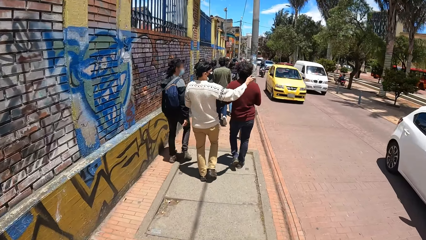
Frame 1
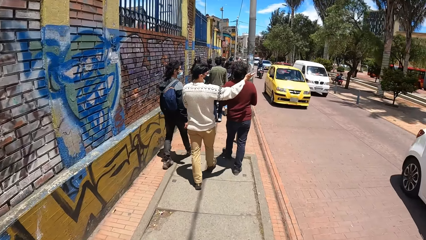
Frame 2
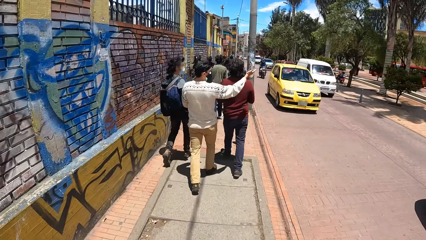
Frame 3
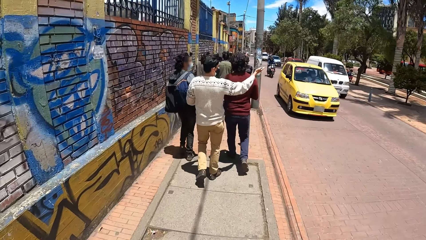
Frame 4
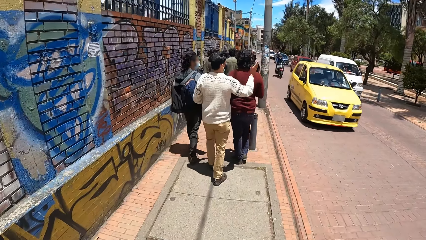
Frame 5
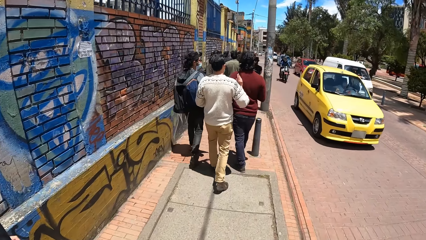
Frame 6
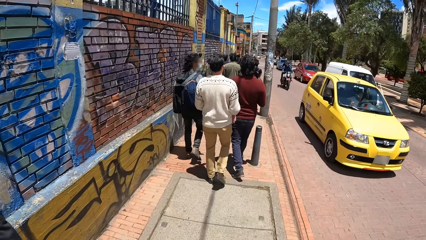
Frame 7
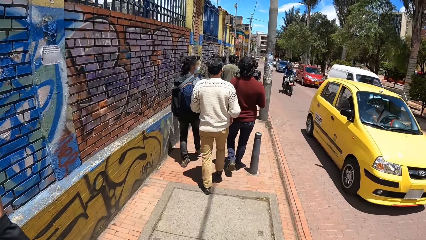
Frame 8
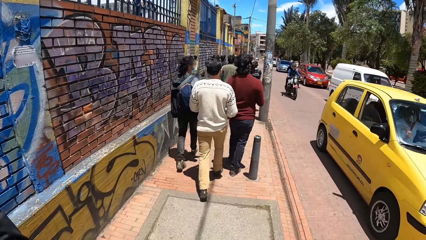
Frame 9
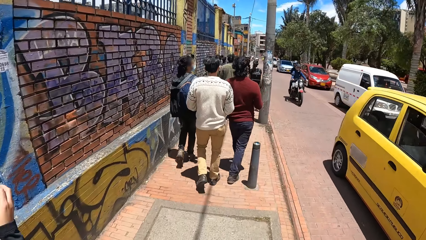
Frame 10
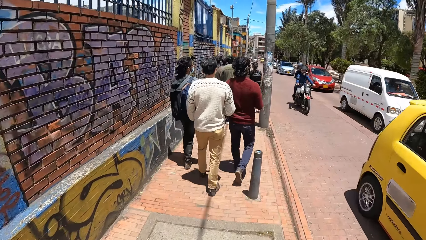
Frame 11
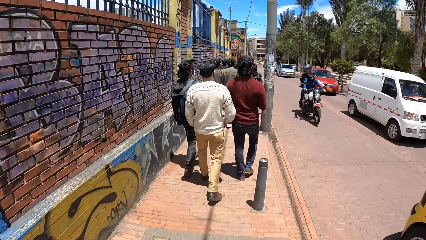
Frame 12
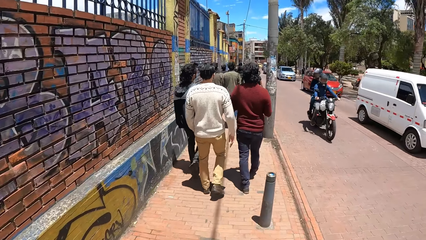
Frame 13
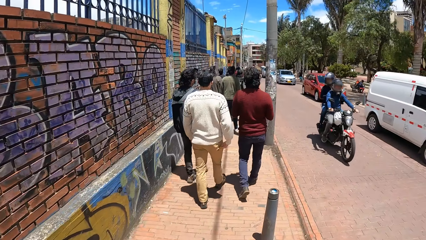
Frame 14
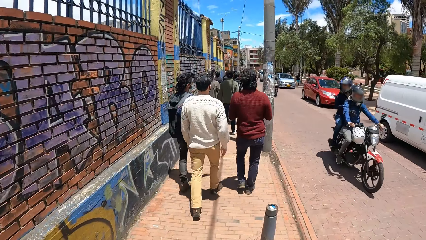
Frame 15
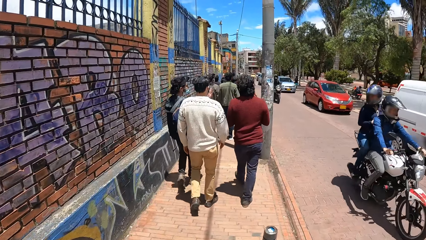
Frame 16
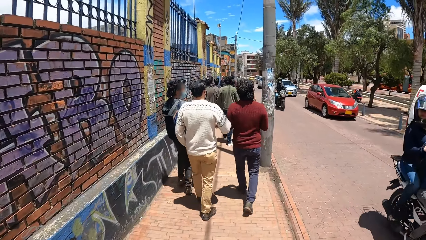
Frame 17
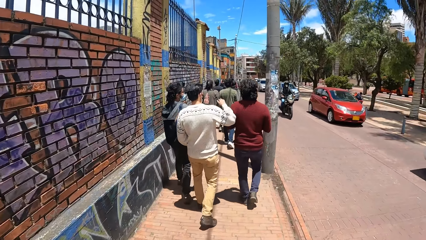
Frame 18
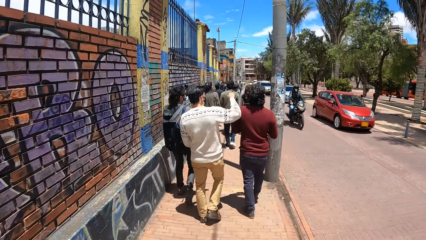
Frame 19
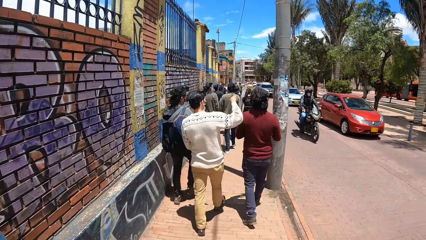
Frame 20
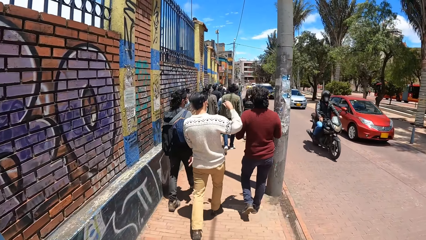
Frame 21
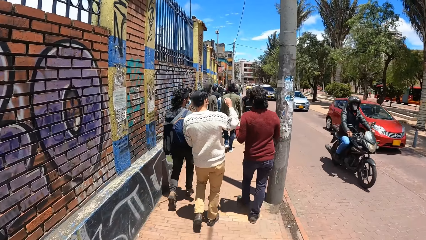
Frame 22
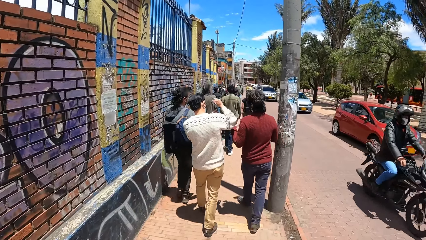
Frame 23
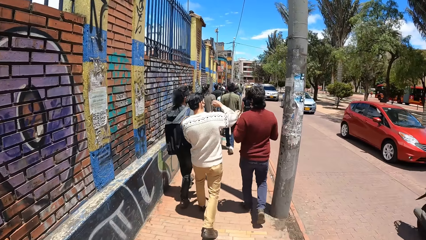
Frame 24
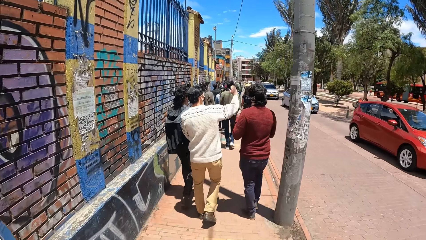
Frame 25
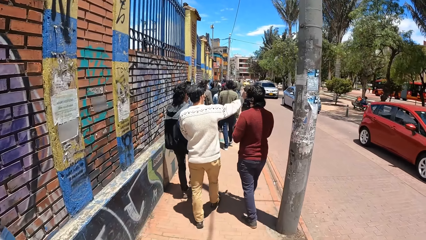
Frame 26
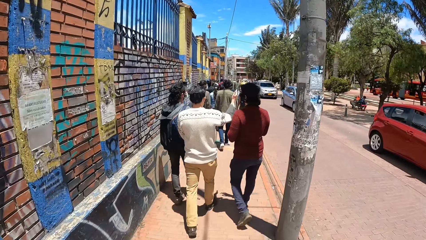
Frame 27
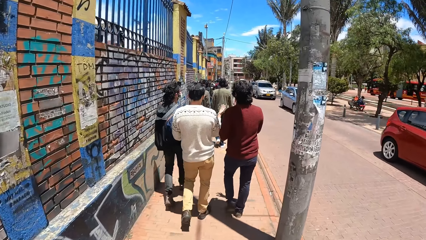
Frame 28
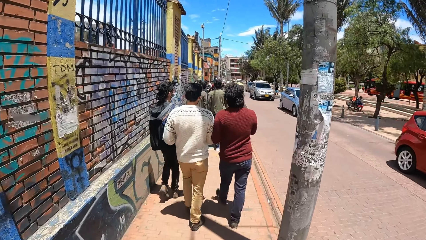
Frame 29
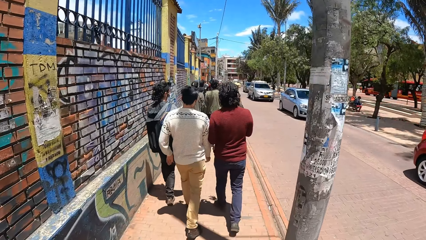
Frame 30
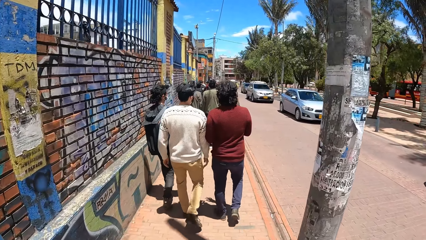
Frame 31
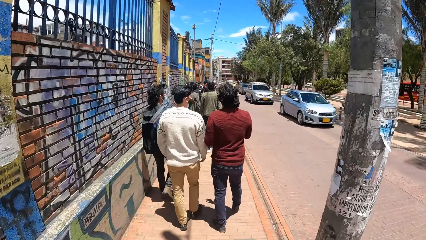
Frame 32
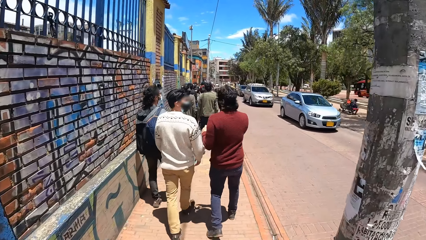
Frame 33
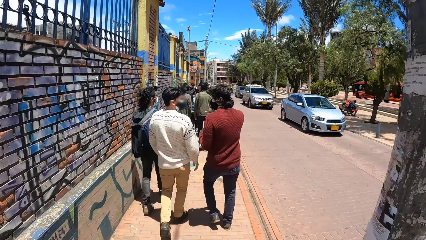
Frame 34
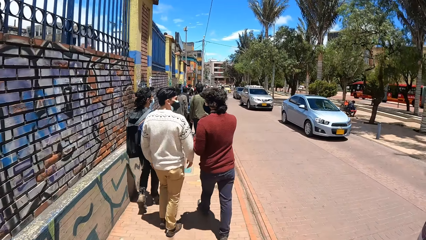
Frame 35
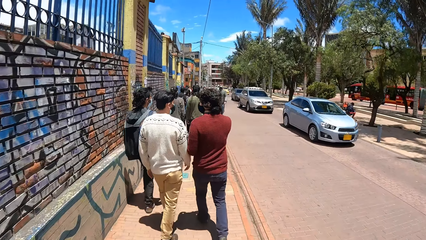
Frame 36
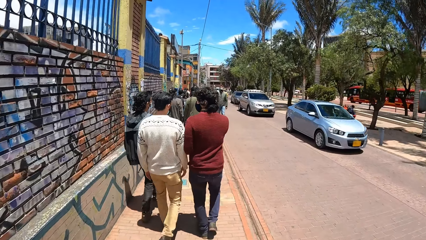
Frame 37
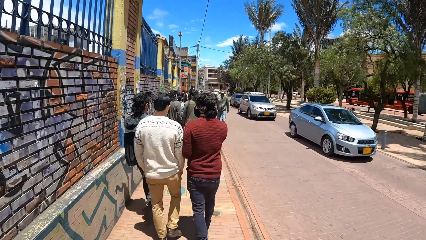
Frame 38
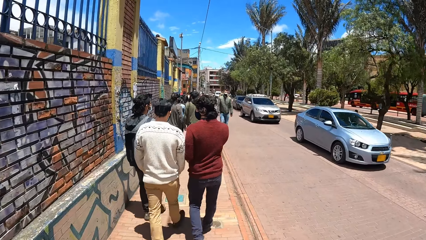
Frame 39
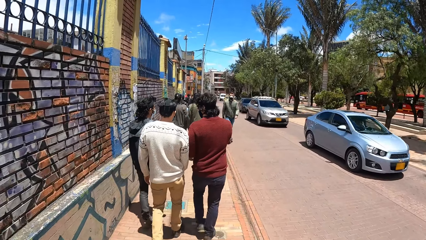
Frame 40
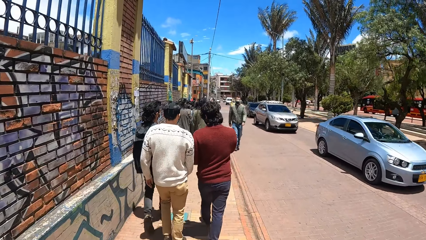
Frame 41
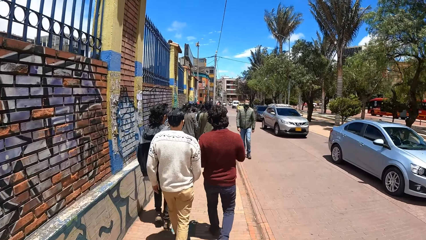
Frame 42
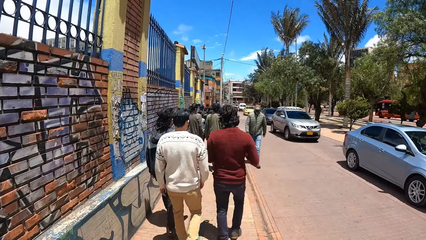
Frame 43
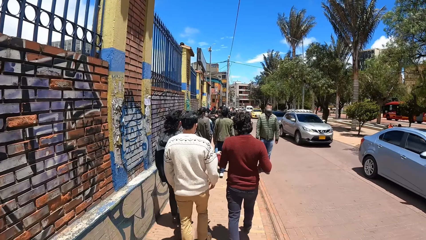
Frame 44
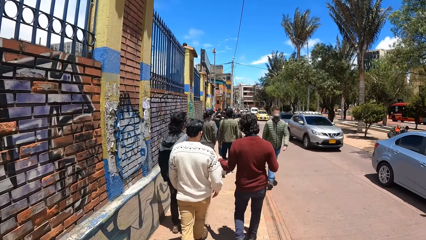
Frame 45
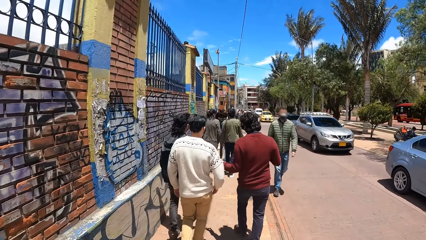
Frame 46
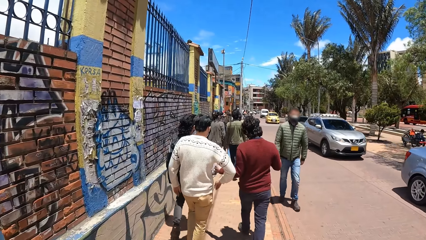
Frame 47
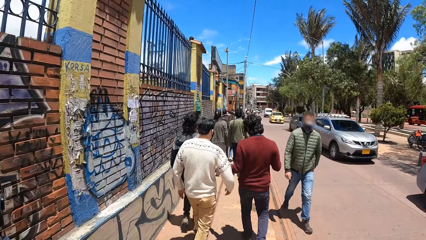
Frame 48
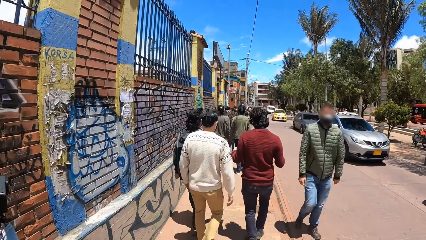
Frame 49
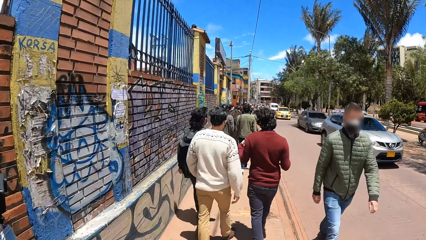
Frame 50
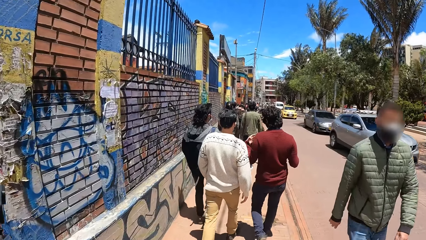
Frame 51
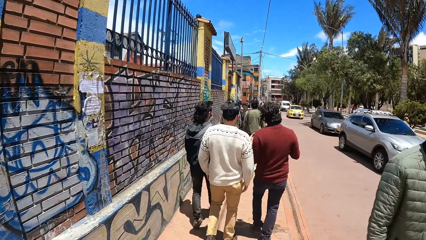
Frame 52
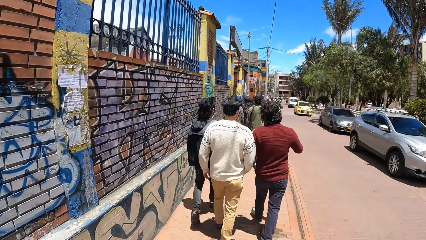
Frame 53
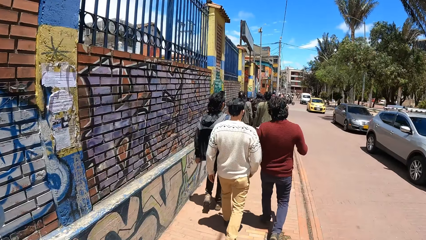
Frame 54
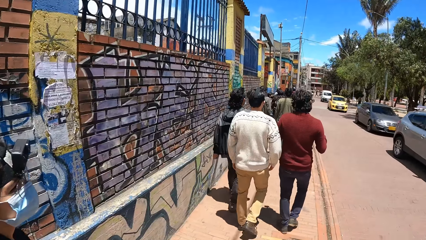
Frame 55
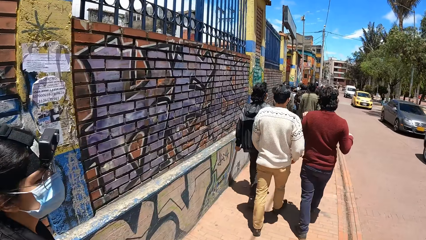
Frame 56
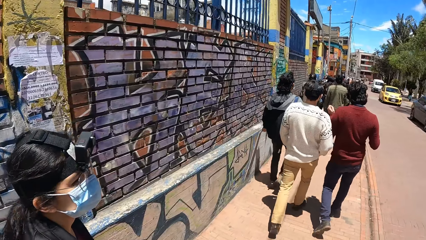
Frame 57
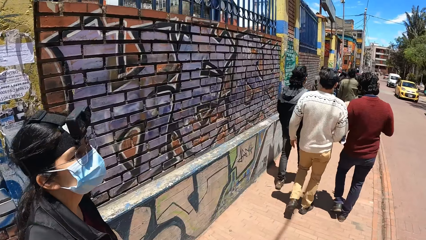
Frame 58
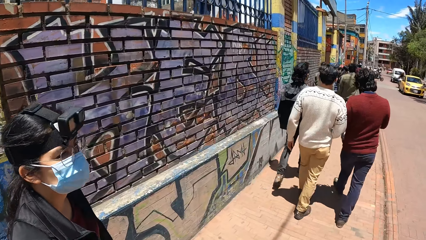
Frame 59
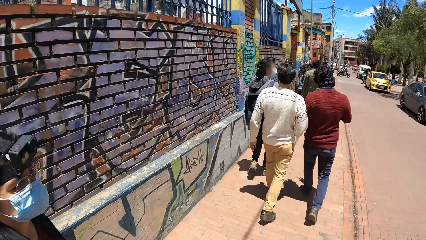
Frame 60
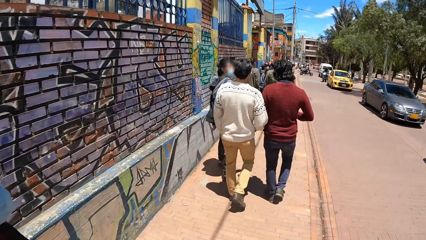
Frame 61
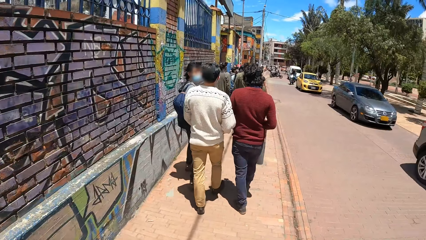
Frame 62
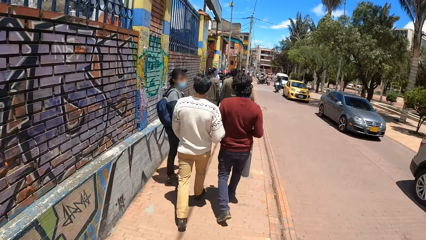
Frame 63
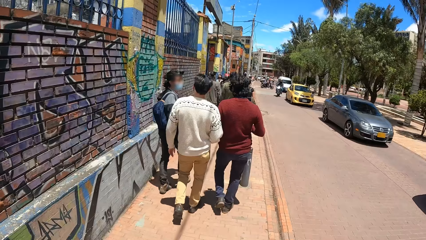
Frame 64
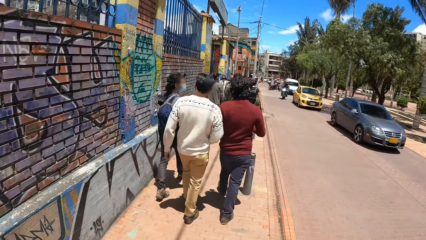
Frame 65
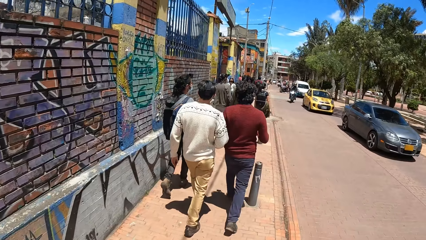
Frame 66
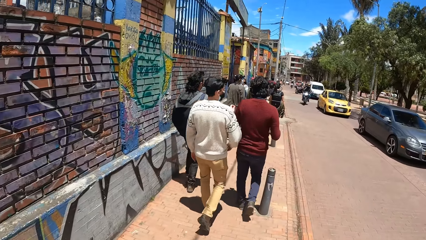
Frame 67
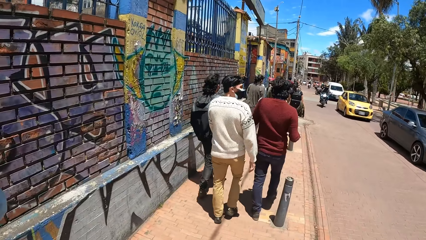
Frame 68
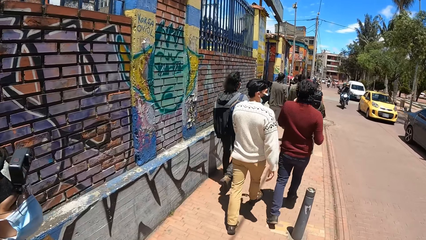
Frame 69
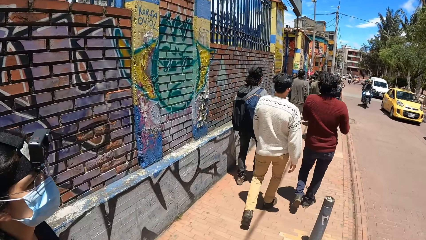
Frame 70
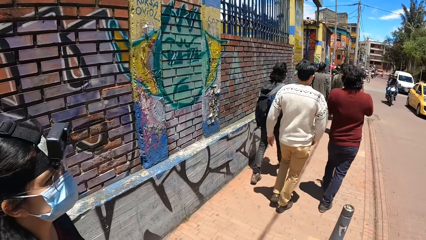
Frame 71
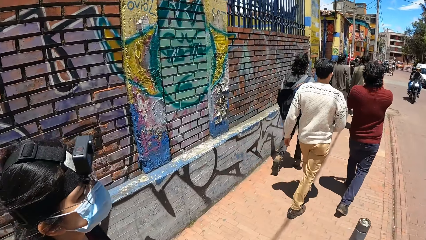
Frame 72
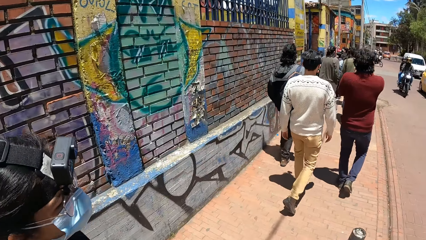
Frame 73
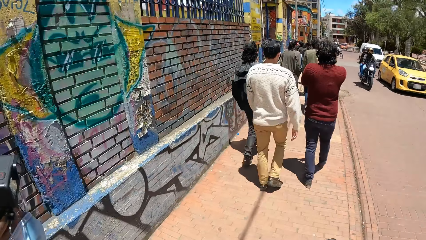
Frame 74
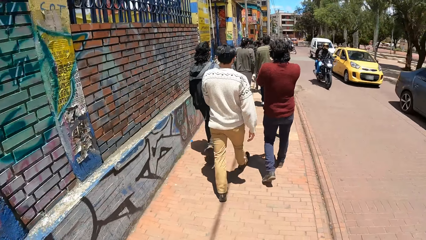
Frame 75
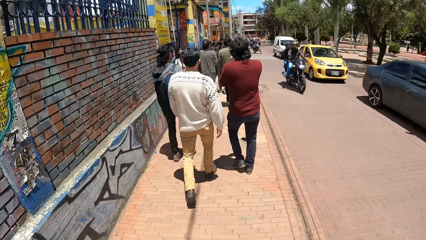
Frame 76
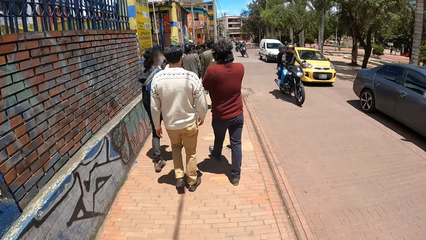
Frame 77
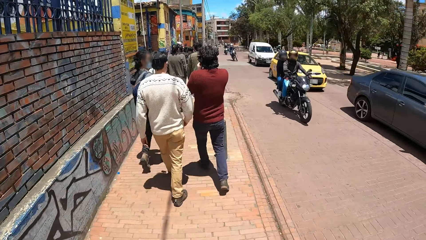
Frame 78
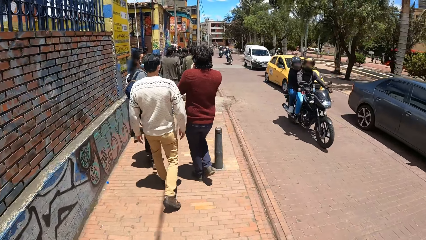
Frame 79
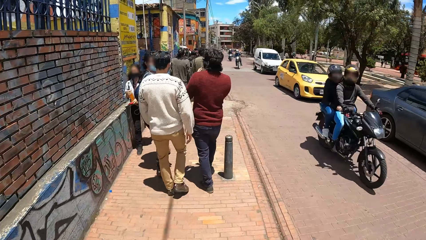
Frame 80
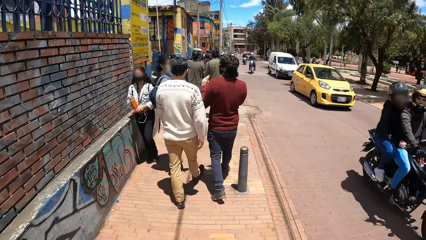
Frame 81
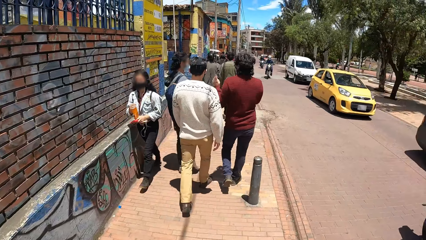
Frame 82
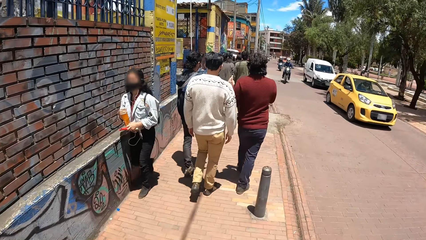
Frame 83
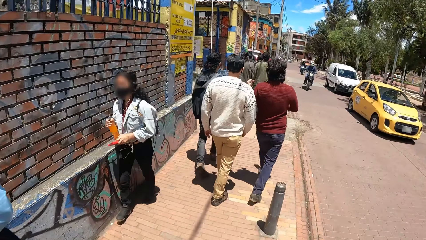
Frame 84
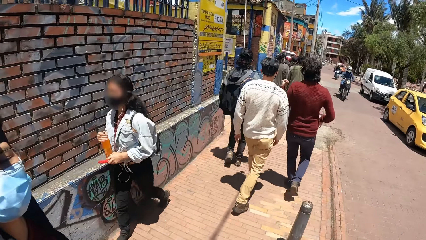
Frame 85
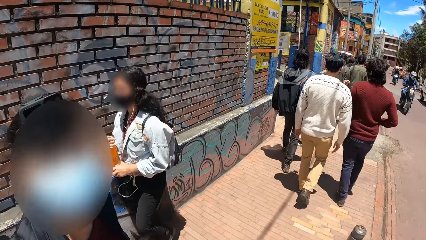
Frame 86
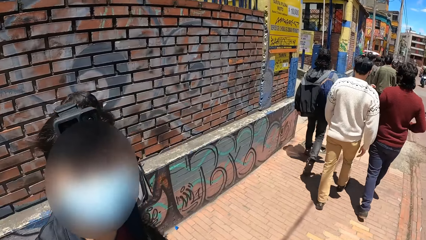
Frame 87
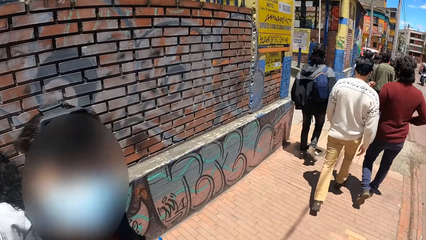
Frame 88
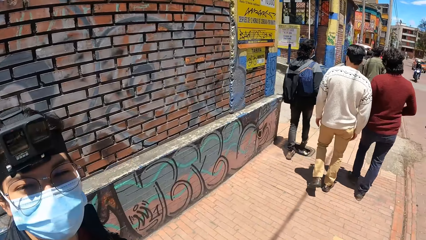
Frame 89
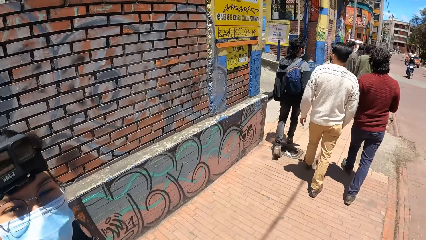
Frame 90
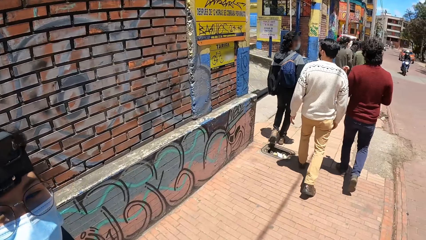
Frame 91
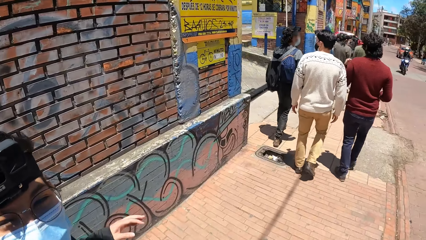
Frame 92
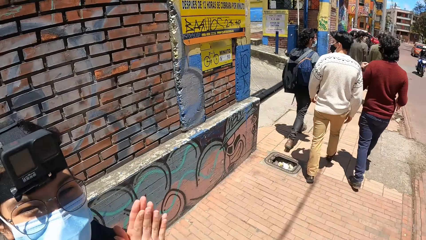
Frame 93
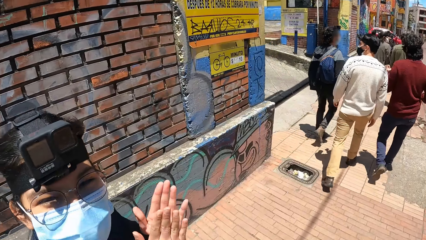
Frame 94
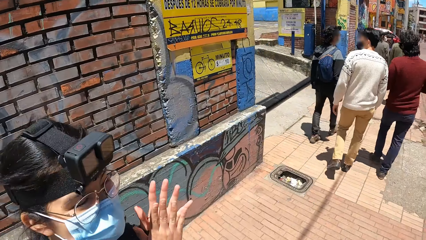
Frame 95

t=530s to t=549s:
The camera wearer looks forward. They look left. A woman converses with the camera wearer. The camera wearer looks forward. They look left. The woman converses with the camera wearer. The camera wearer looks forward. They look left. The woman converses with the camera wearer.
